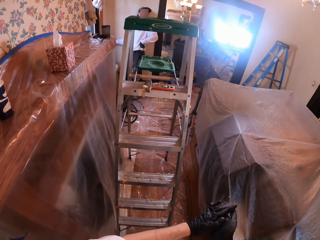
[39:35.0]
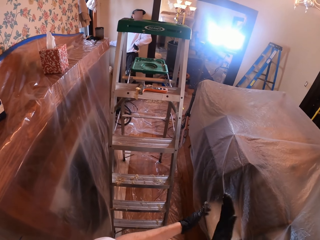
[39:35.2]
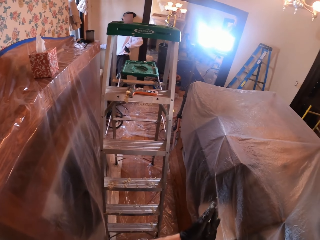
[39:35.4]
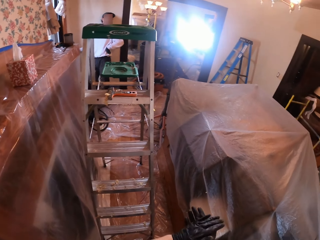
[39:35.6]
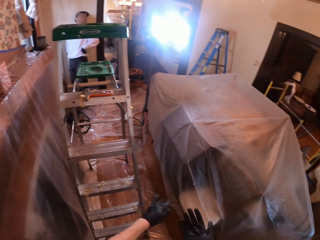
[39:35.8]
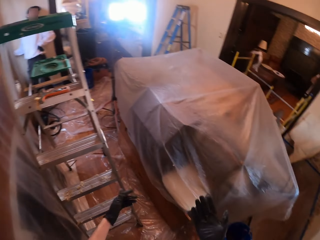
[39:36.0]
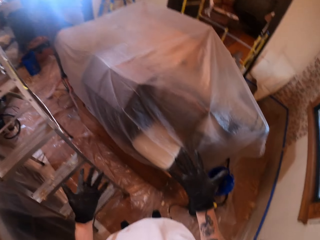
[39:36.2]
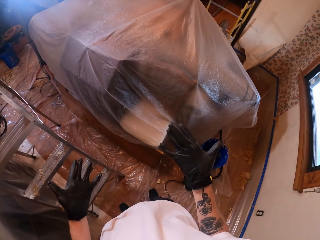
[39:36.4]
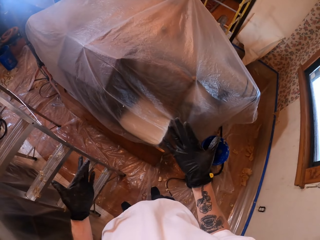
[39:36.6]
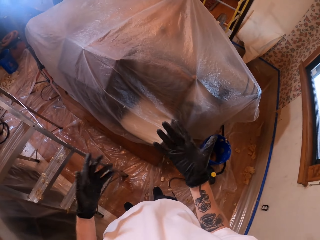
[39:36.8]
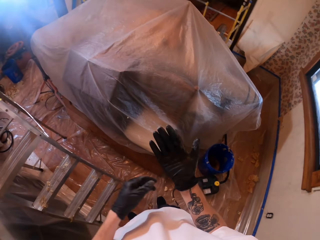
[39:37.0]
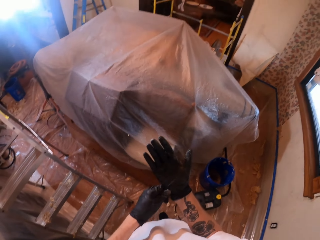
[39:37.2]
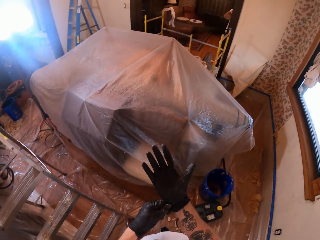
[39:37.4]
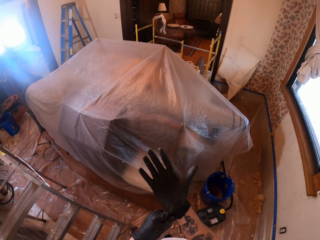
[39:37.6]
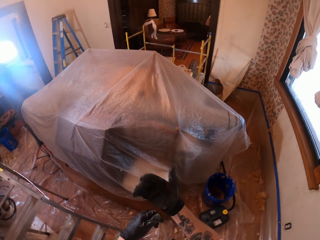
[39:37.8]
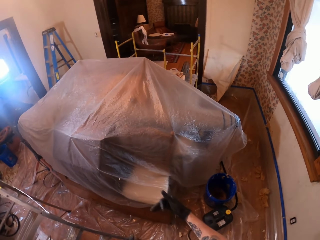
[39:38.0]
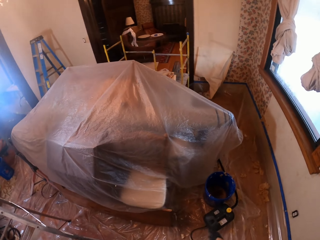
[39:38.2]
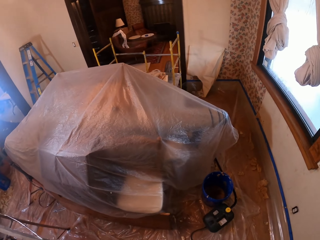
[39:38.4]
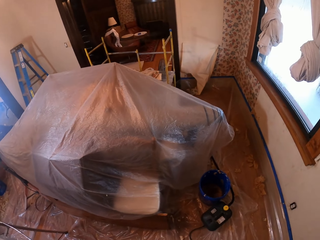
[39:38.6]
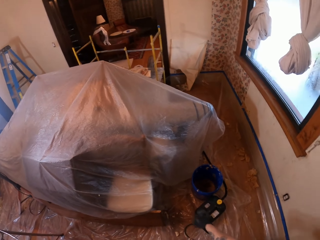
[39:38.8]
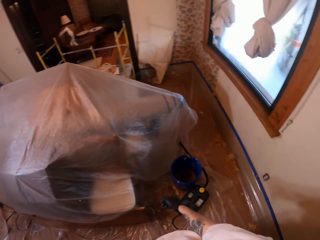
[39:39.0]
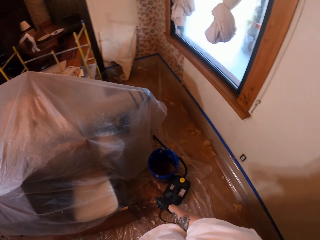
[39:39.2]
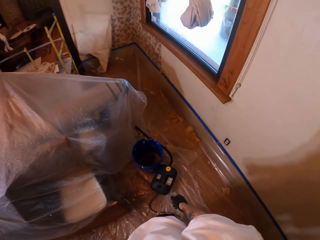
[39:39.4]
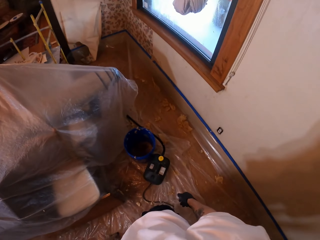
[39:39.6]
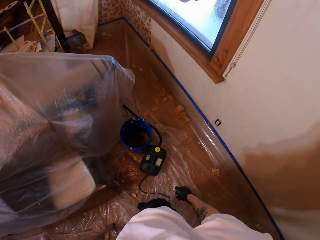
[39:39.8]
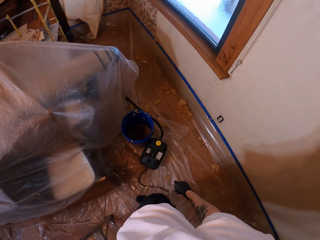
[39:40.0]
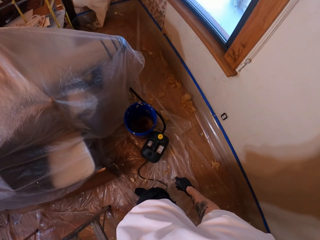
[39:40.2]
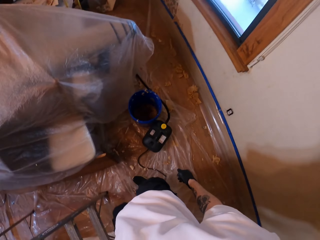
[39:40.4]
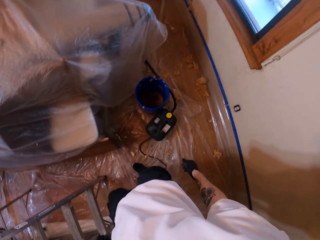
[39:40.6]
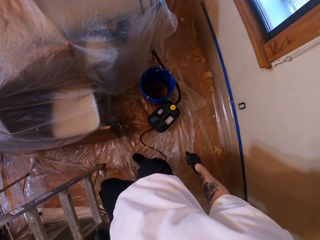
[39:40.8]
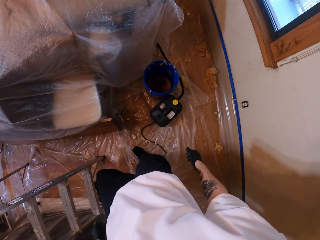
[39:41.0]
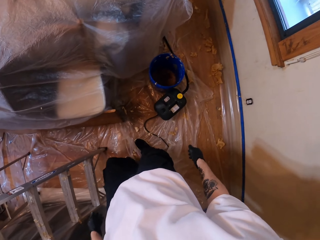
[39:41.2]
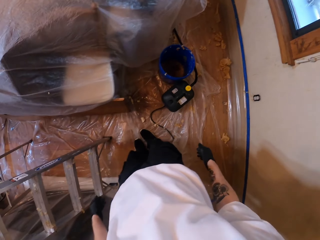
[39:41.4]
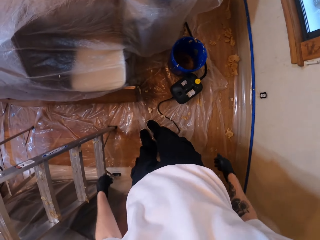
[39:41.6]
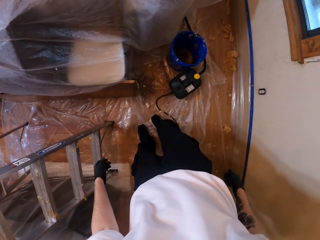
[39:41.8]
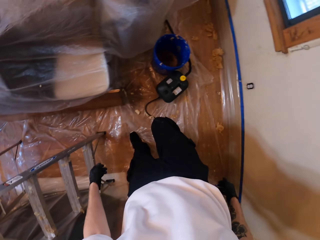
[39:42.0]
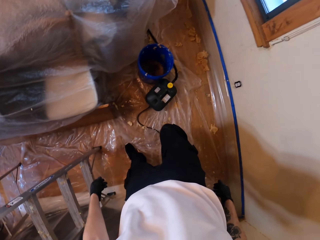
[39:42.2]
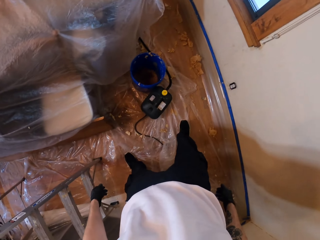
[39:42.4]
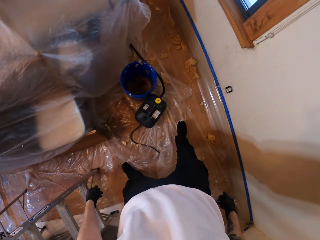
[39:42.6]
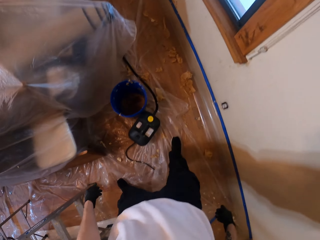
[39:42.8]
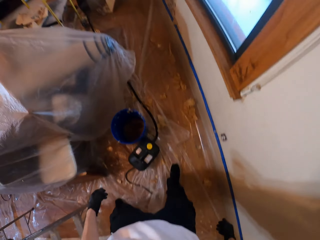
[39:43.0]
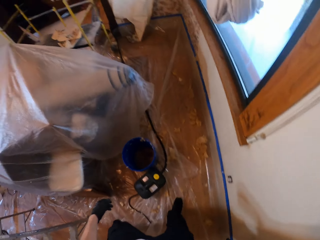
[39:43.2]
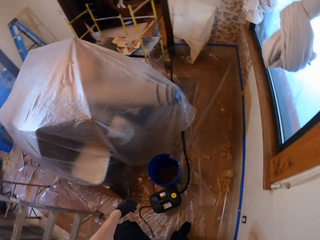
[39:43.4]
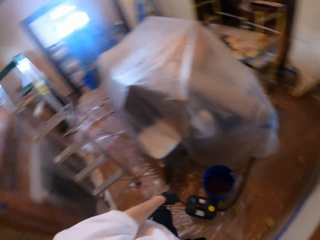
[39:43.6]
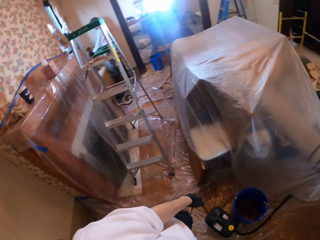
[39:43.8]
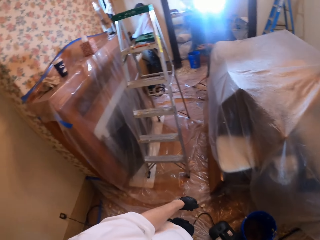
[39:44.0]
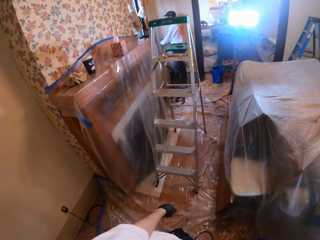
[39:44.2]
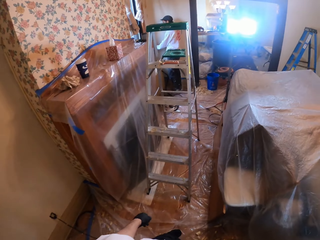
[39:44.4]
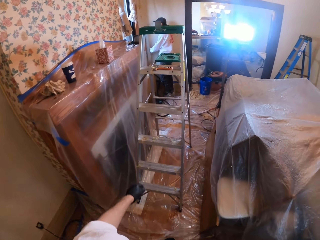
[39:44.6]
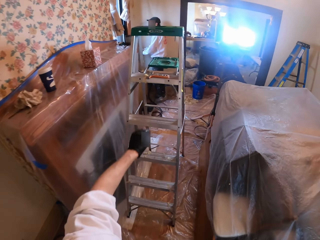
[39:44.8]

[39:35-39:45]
The camera wearer rubs hands together. They straighten the glove on the right hand.

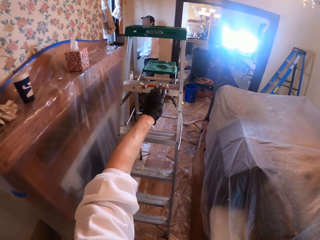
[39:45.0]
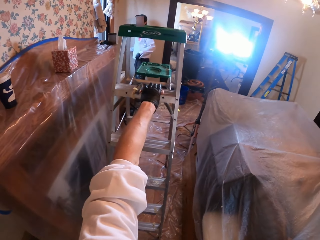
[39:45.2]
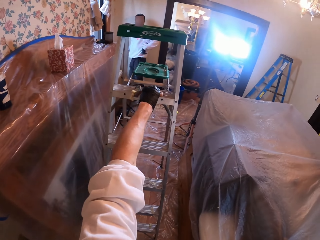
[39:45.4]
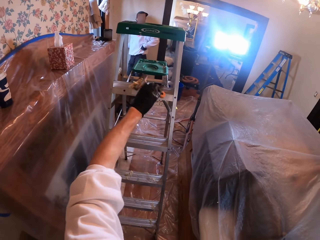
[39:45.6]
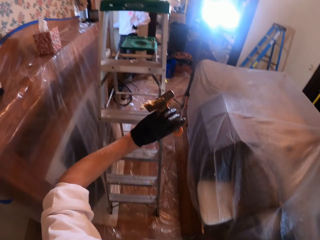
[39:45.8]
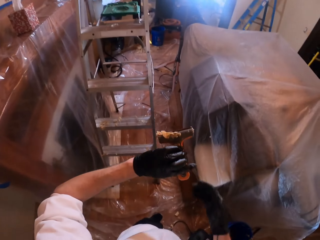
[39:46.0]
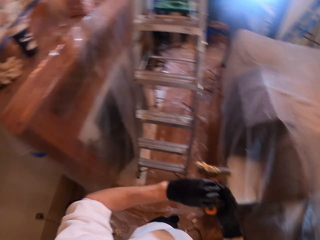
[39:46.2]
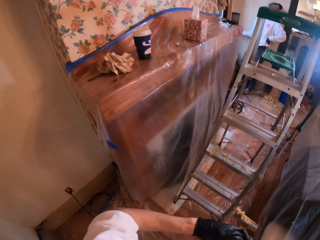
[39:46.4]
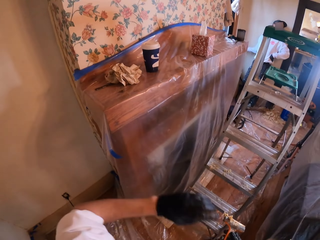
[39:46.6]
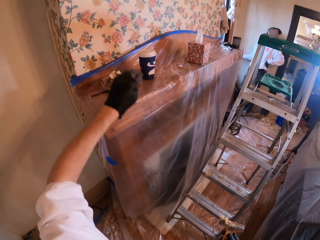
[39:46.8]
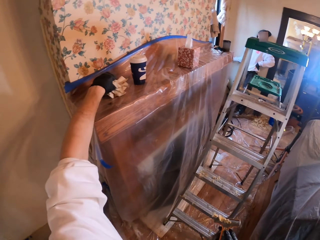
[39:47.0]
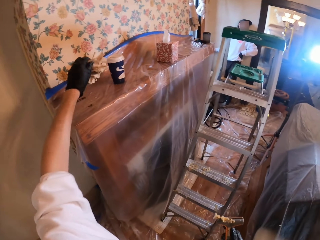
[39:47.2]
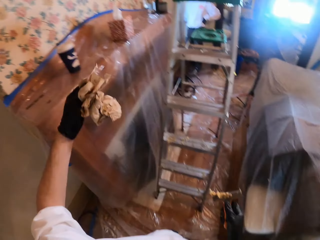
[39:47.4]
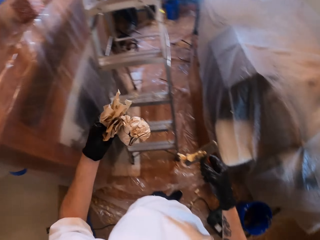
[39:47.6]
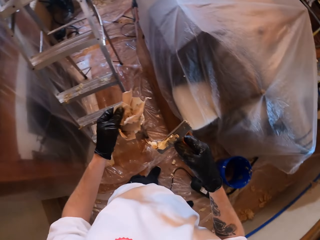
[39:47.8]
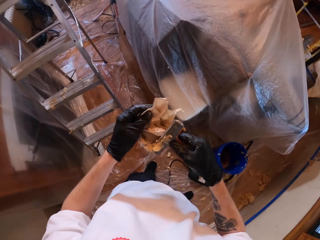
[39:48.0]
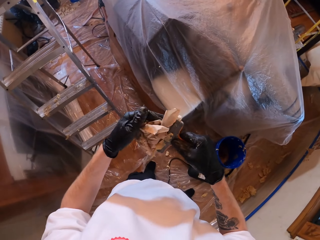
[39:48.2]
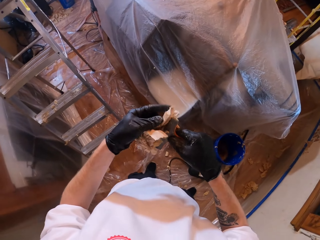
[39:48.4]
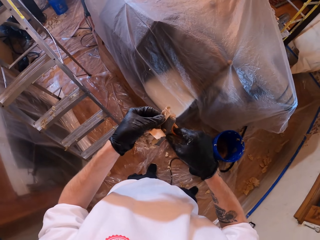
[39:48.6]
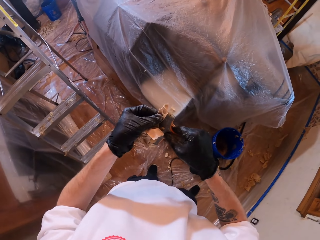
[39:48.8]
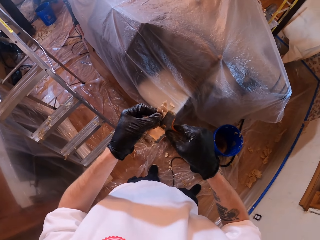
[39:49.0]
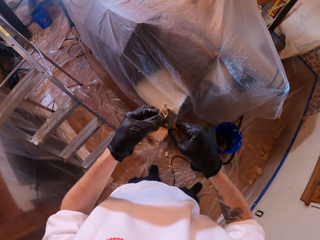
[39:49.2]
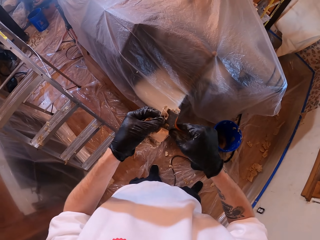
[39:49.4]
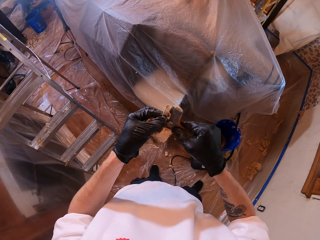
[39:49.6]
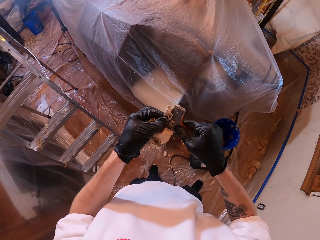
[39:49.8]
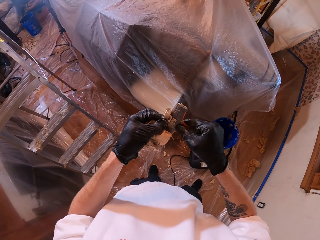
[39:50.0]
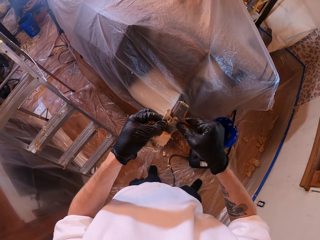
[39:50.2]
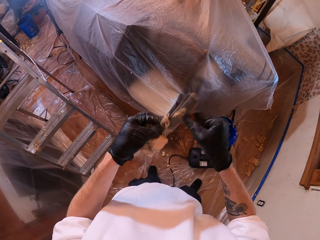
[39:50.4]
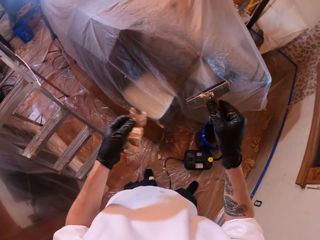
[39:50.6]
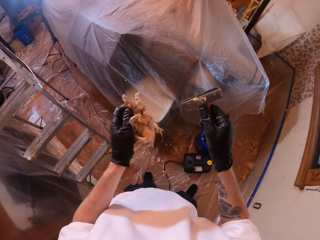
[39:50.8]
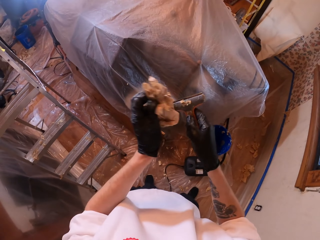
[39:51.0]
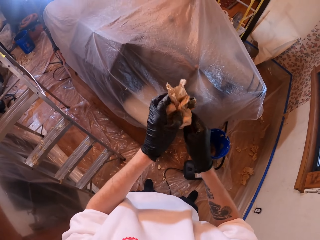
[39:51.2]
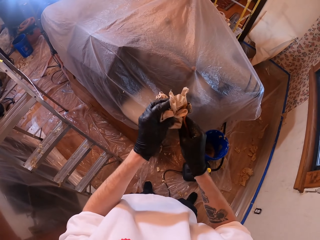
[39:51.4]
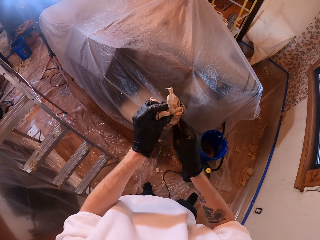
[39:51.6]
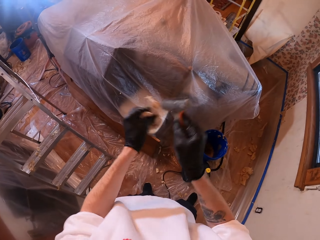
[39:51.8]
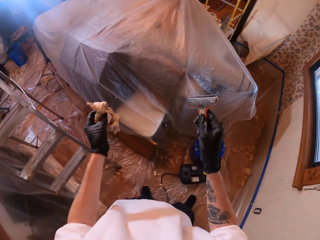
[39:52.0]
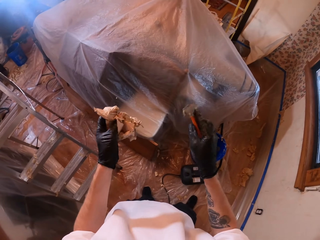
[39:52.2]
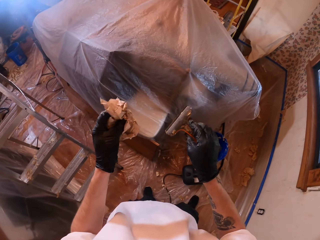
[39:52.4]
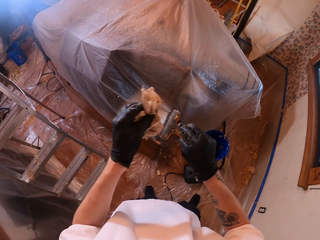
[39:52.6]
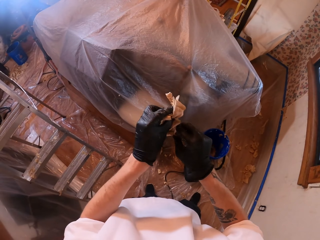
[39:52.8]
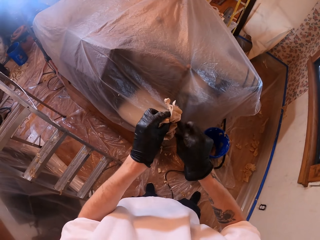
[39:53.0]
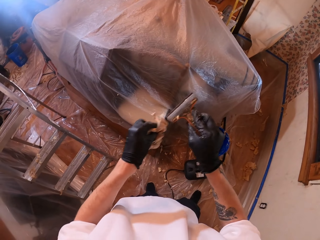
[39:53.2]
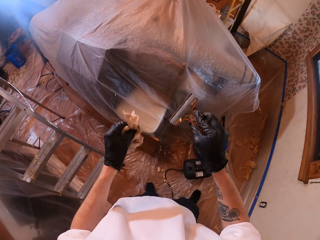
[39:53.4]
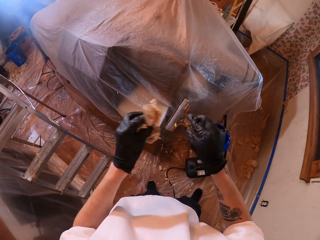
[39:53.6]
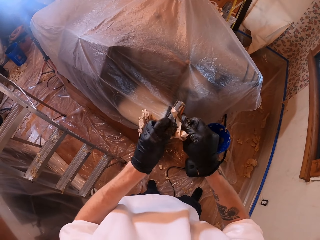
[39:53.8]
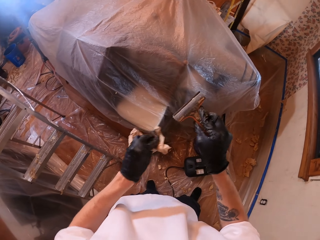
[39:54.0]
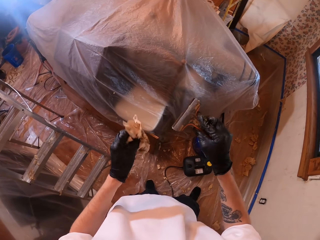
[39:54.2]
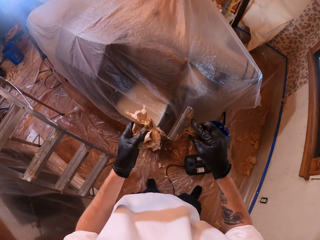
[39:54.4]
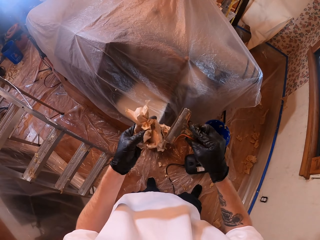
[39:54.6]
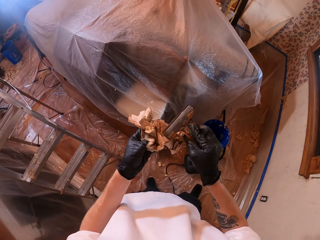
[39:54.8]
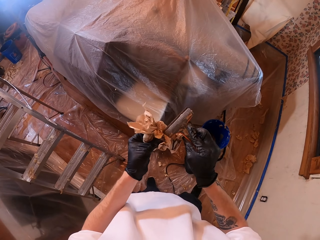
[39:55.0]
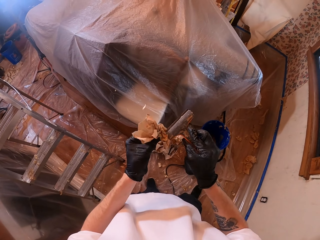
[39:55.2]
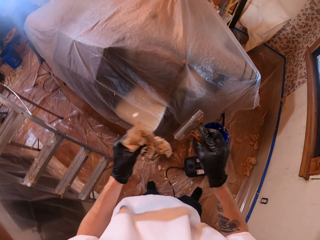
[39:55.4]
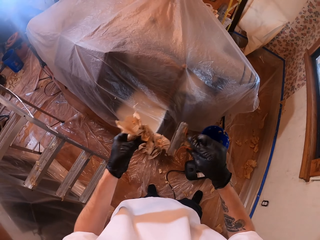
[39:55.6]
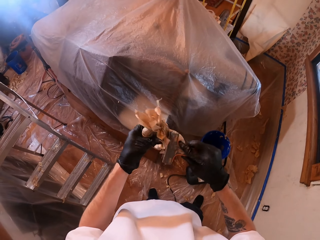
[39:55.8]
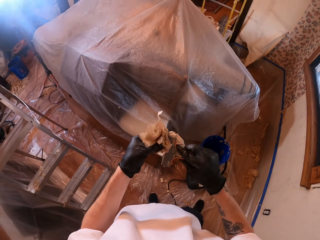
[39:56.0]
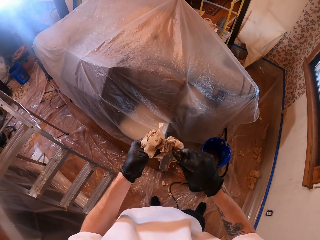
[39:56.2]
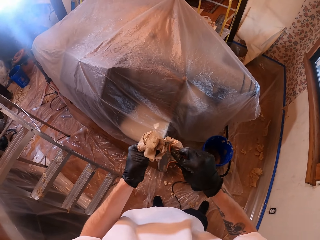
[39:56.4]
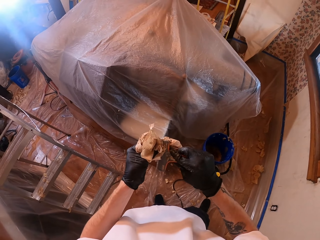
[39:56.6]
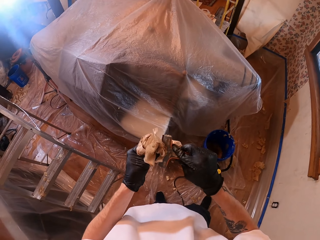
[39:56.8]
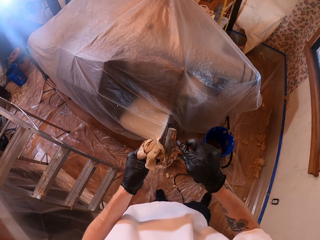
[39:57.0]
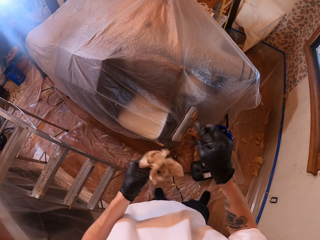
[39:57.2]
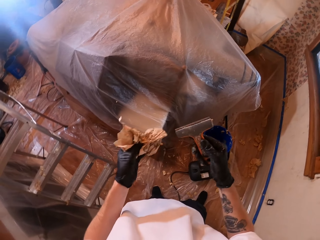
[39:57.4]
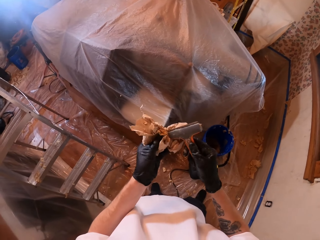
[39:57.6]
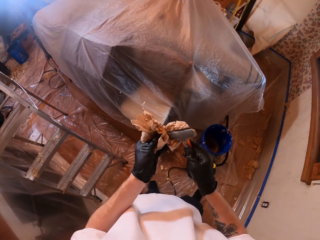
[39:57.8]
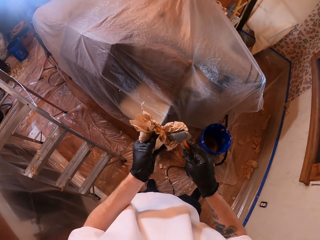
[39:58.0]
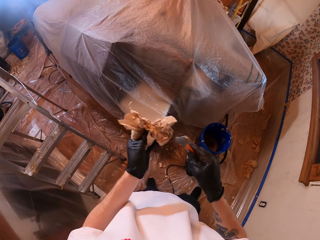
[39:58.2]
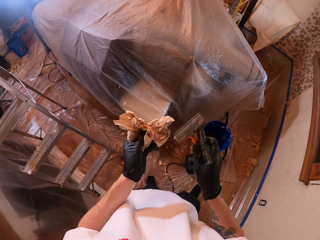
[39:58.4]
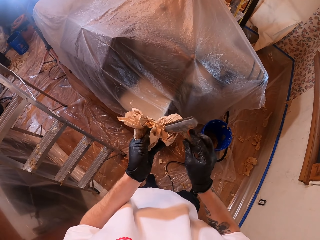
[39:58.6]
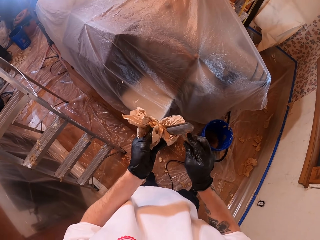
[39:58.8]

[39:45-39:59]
The camera wearer picks up a paint scraper from the ladder. They hold a piece of cloth. They pick up a rag from the shelf. They wipe the paint scraper with the rag.
